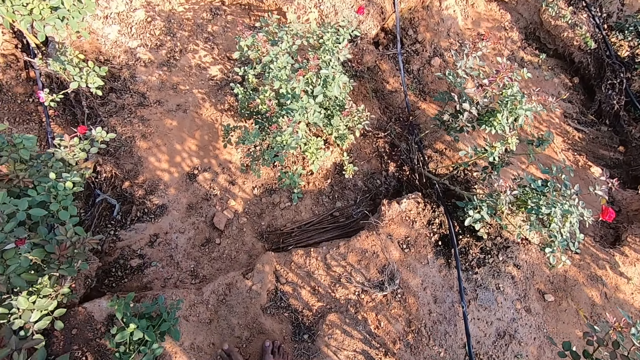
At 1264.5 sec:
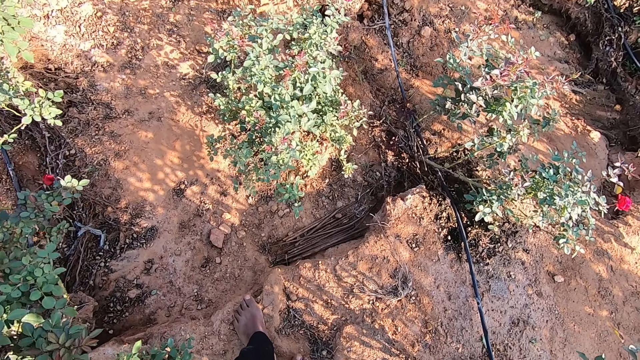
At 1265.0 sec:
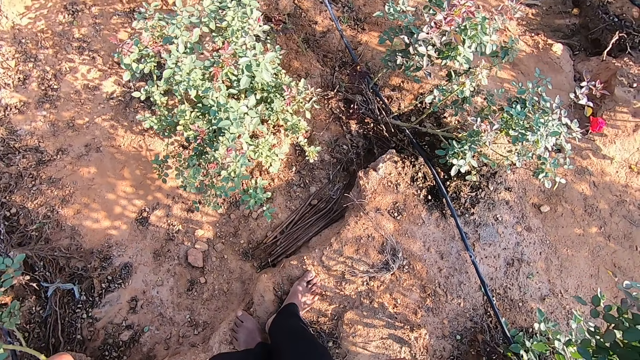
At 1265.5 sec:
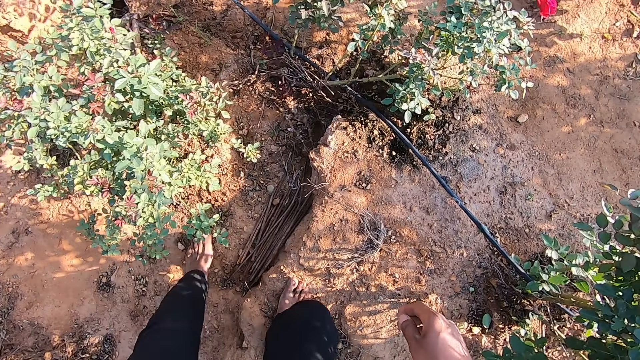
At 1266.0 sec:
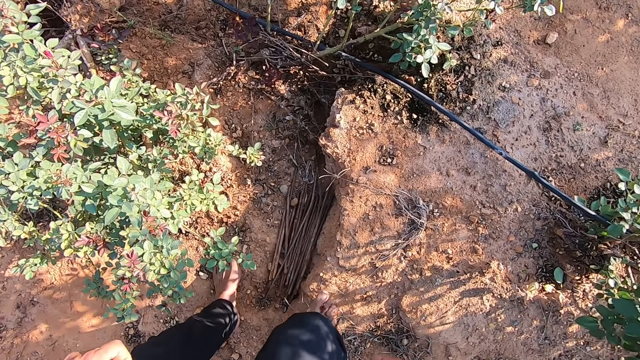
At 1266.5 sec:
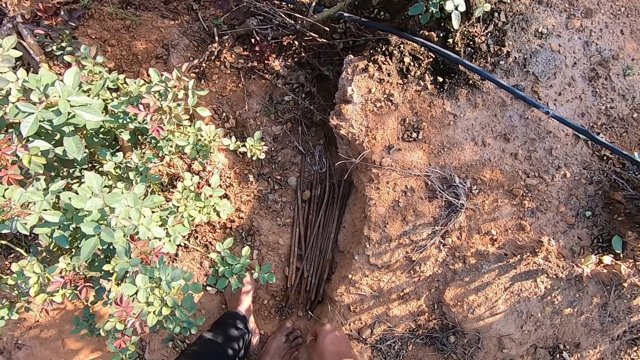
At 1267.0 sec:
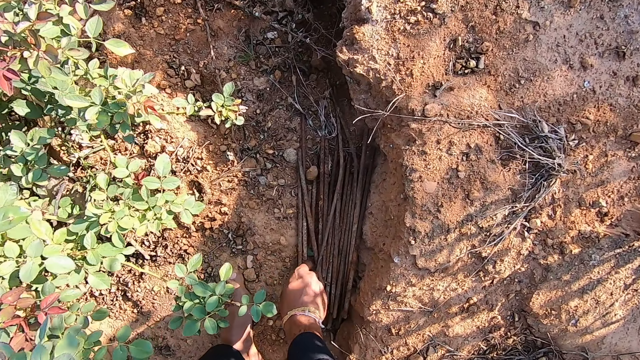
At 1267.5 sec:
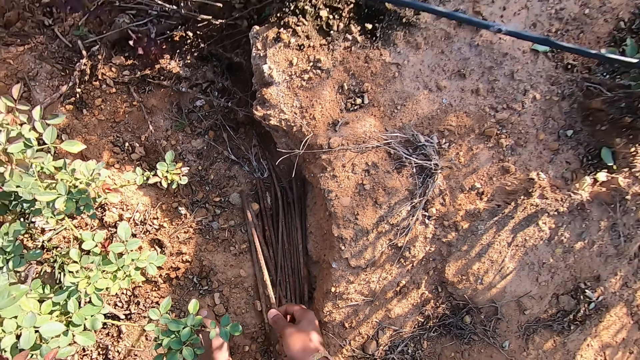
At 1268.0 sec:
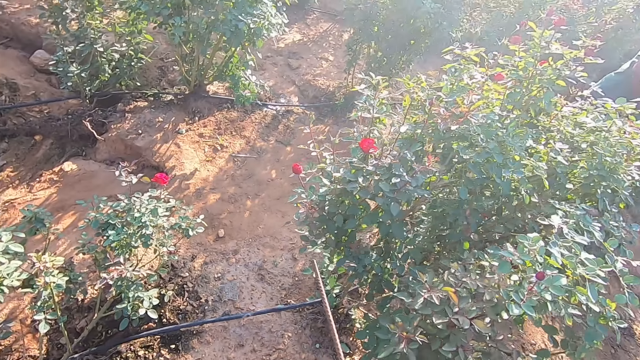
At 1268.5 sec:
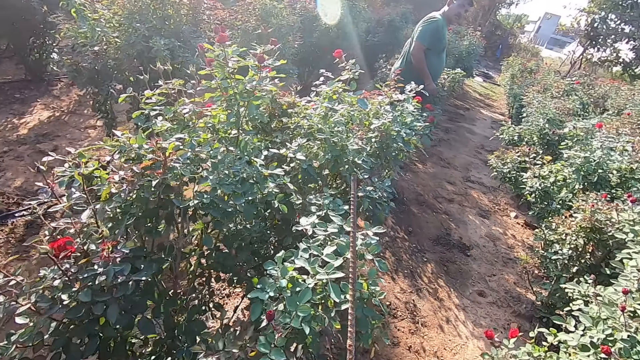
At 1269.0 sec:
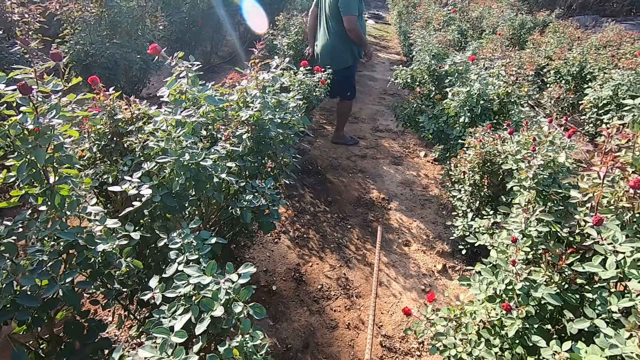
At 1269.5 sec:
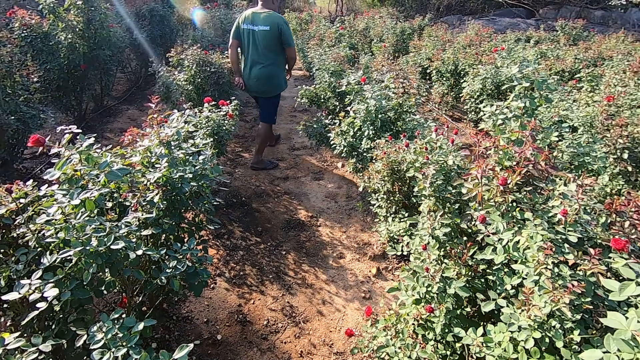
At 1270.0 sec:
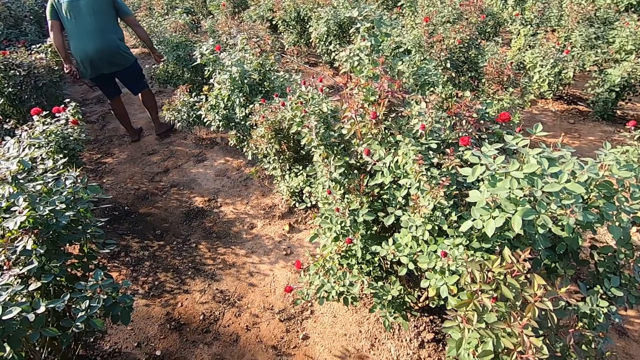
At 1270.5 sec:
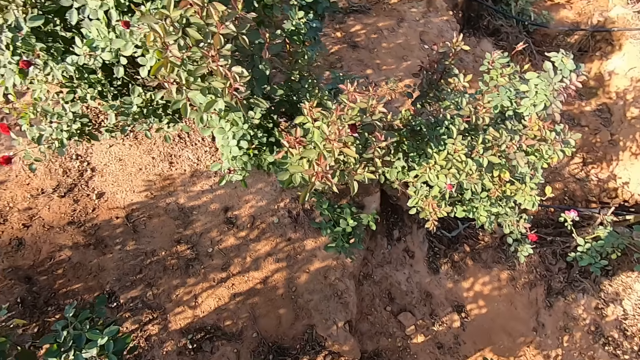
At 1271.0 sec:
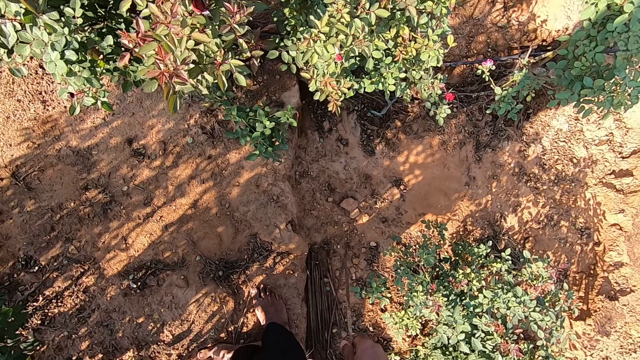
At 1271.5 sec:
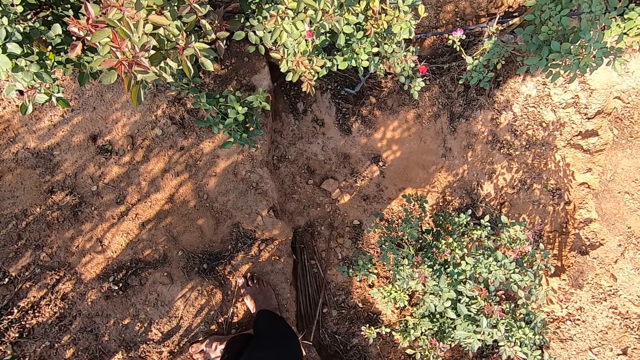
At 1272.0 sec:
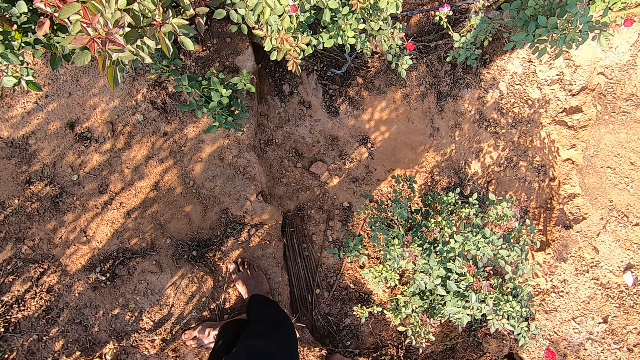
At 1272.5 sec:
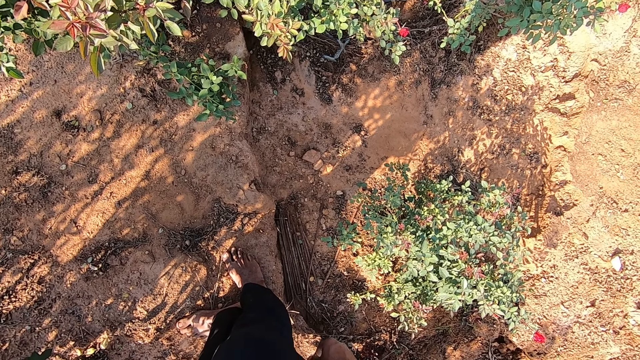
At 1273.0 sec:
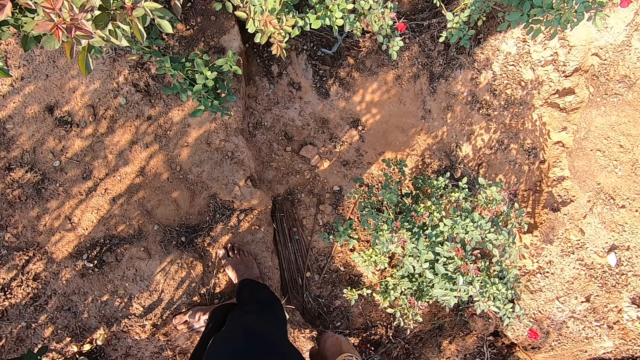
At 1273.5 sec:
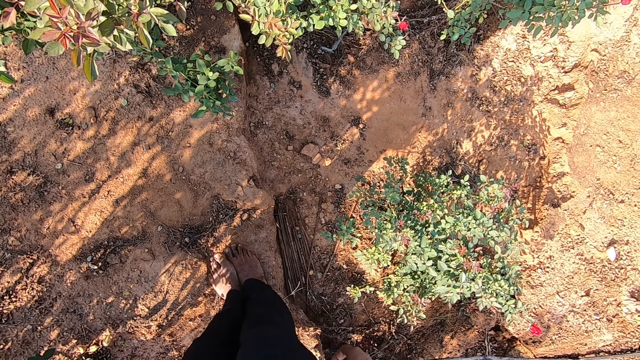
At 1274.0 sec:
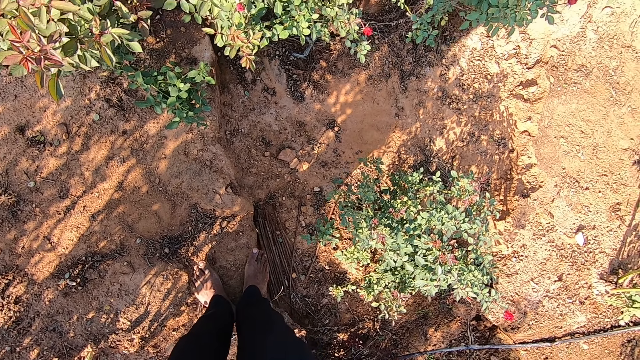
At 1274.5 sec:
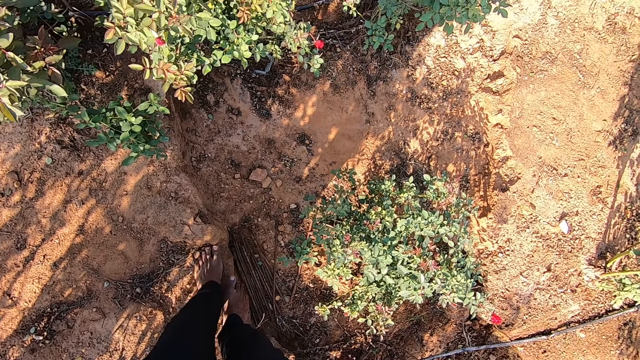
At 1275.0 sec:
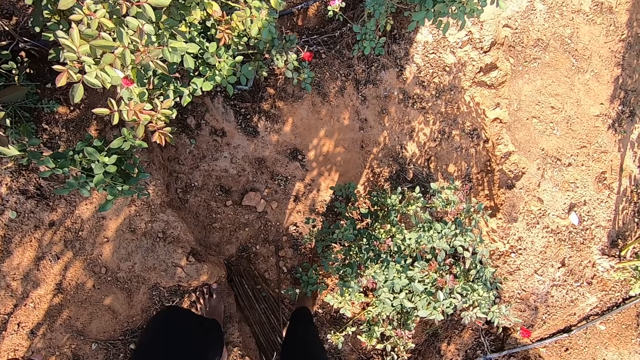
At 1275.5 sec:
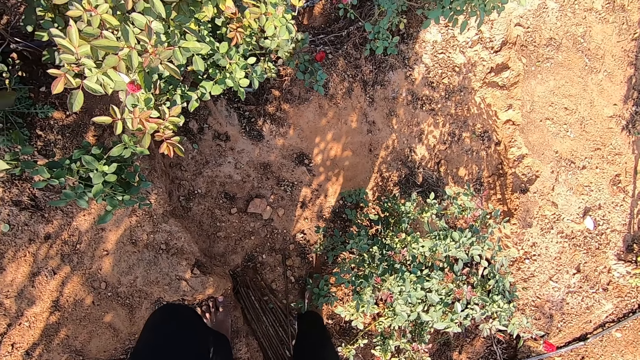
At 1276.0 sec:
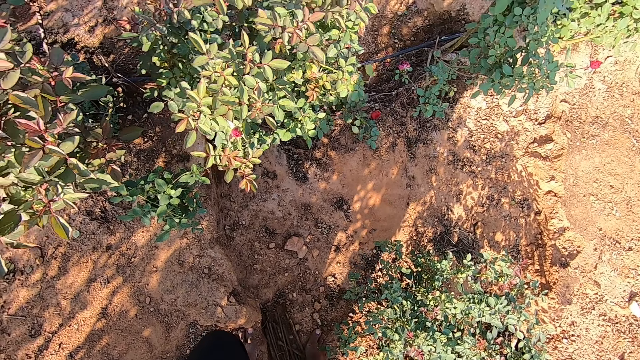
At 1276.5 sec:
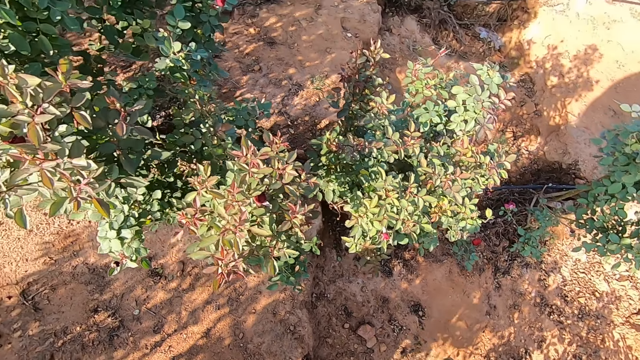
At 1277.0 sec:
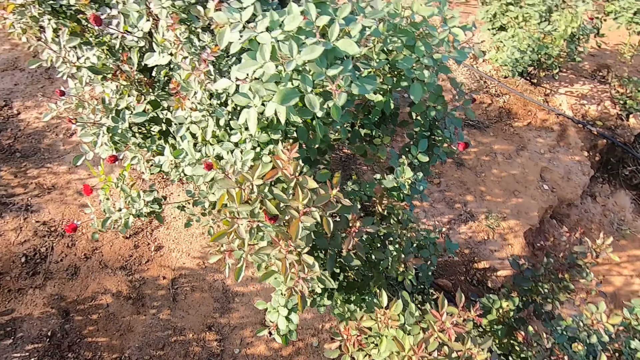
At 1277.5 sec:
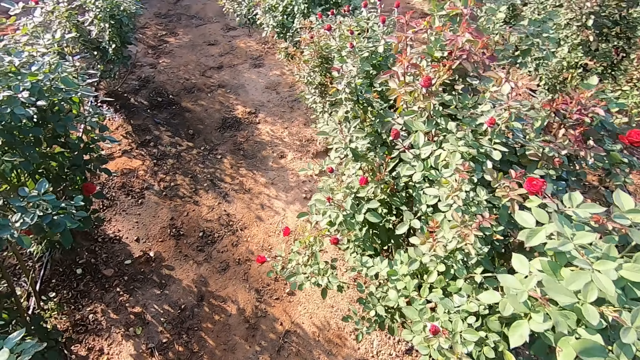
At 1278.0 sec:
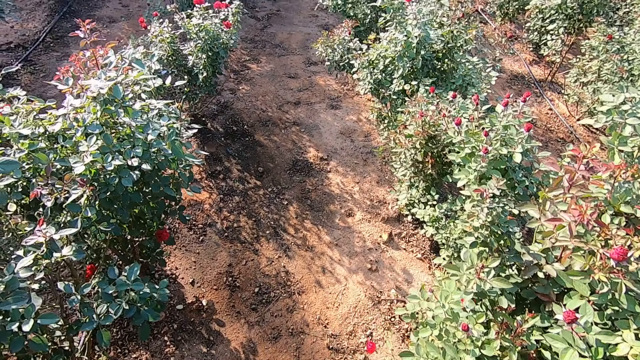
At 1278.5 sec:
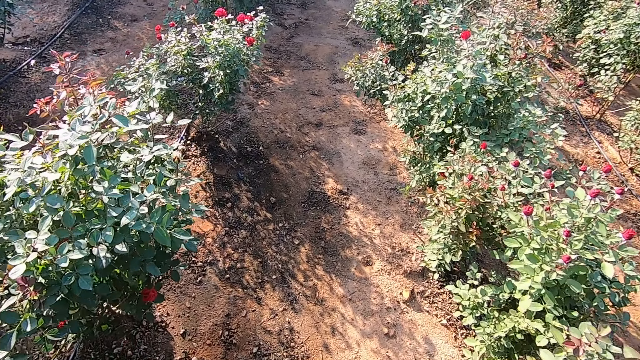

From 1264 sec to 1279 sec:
The camera wearer picks a rod from the ground with his right hand. He drops the rod on the ground with his right hand. He kicks some rods on the ground with his right knee. He moves a metal.

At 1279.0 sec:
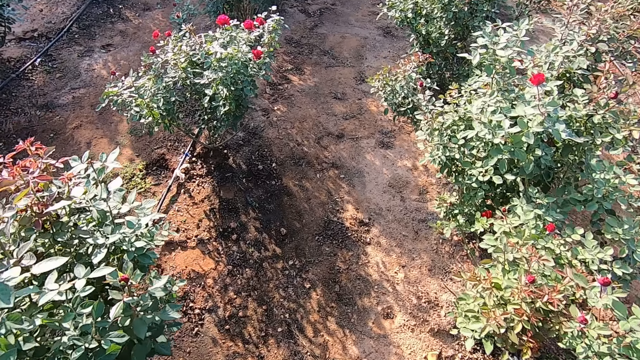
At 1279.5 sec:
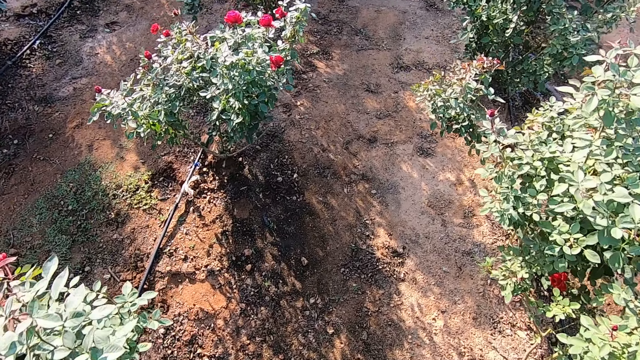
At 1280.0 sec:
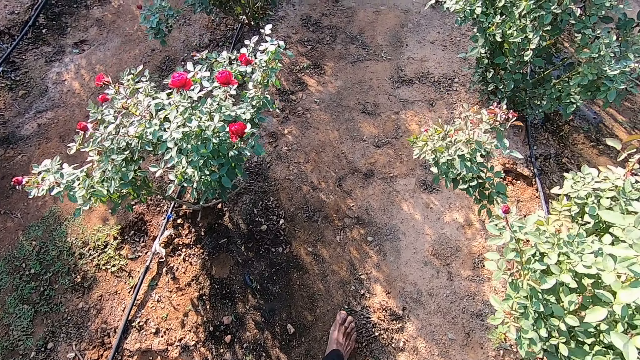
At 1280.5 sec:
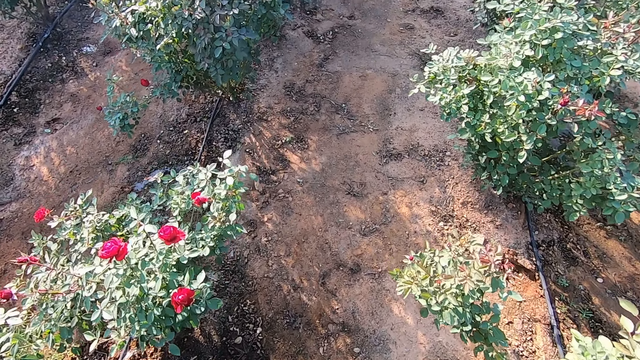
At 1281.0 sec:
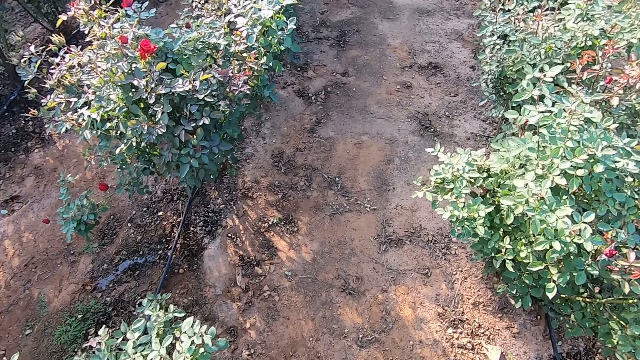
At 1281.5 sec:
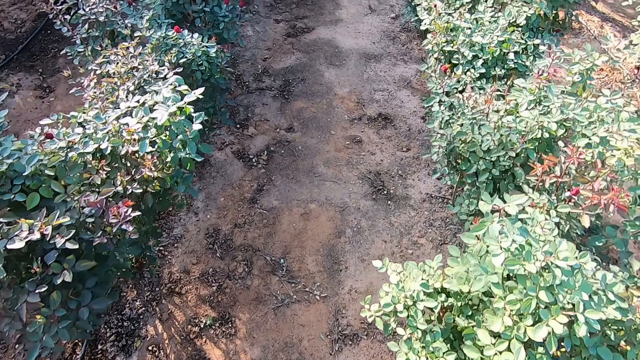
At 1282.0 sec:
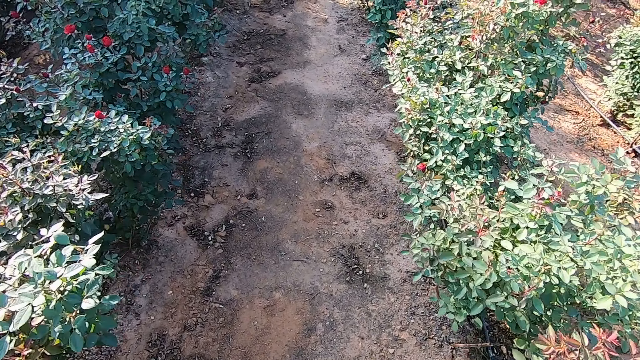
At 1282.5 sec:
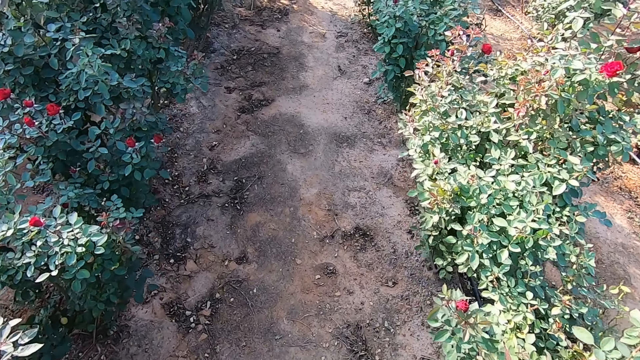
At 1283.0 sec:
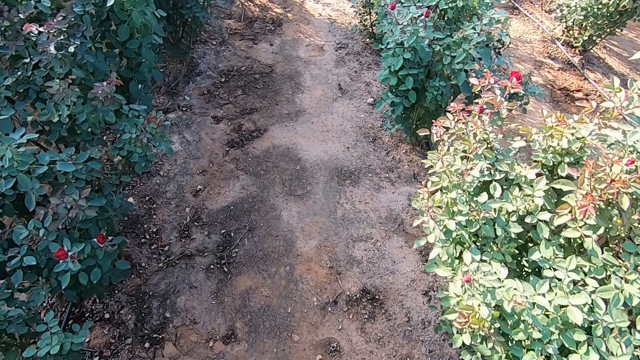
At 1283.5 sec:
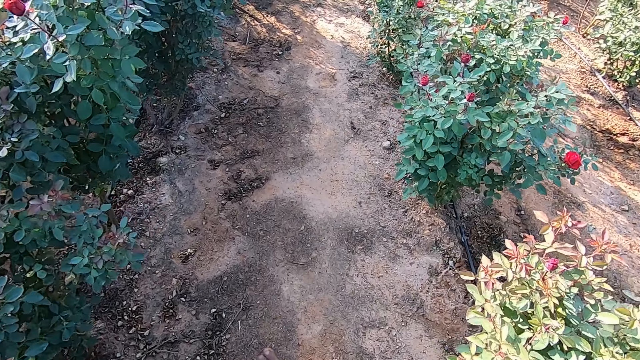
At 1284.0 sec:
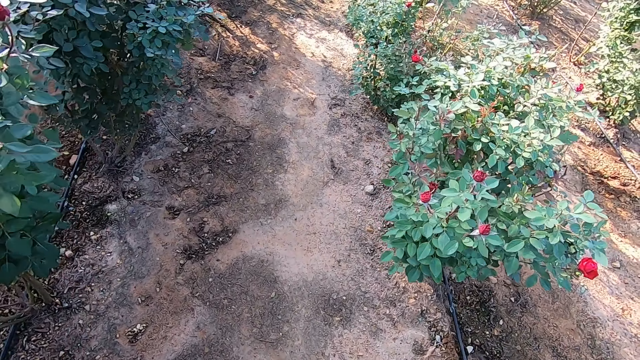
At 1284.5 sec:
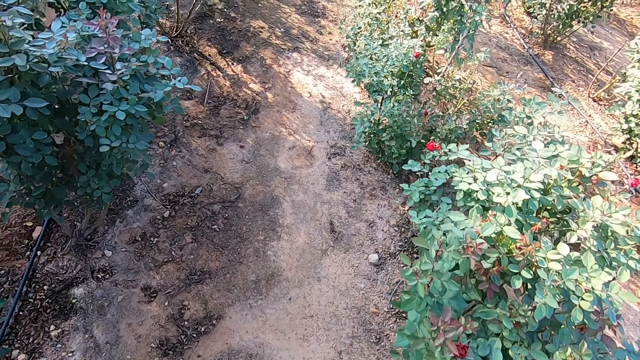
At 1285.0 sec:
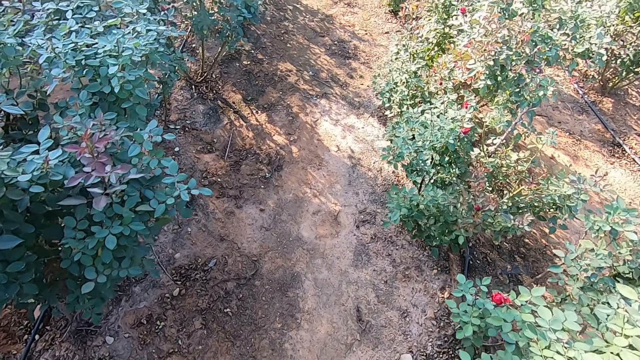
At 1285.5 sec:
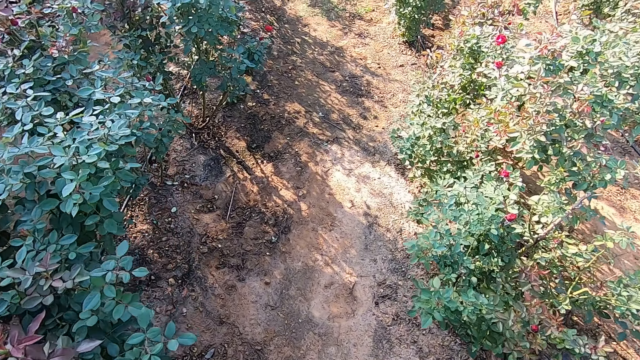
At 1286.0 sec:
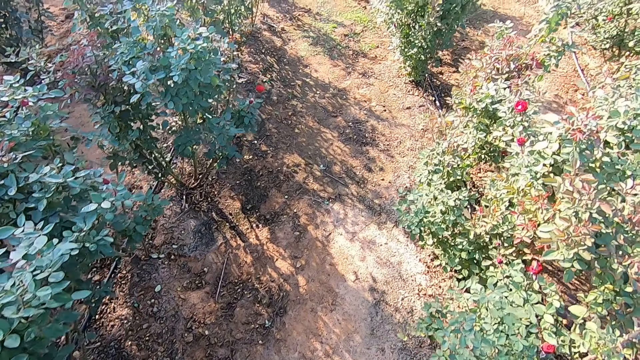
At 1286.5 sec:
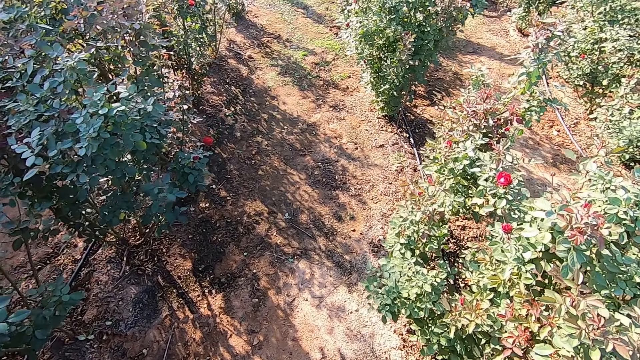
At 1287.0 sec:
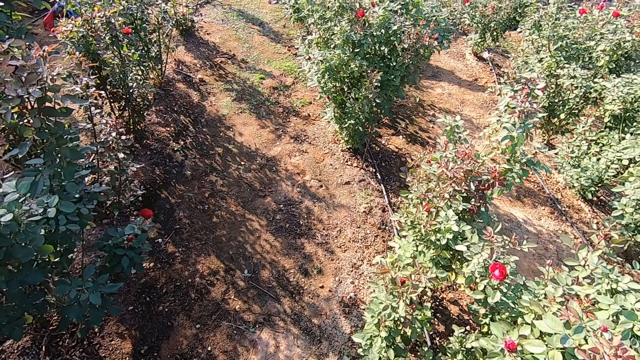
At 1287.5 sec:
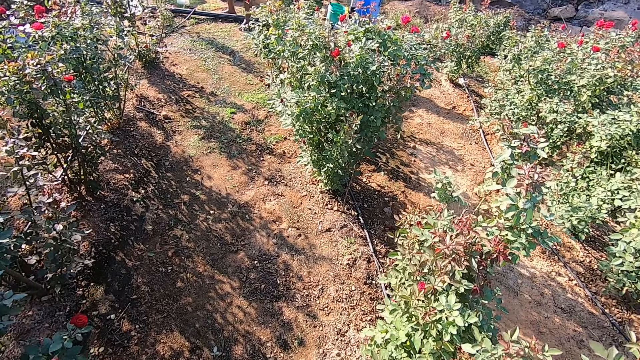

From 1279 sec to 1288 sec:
The camera wearer walks around the garden. The man interacts with the camera wearer.
